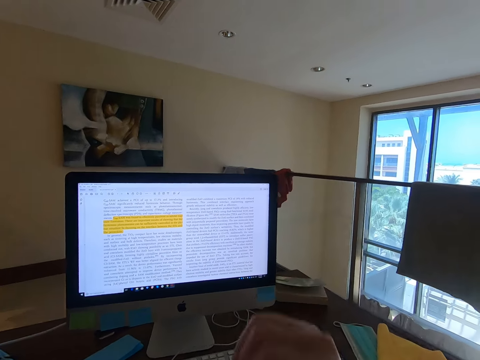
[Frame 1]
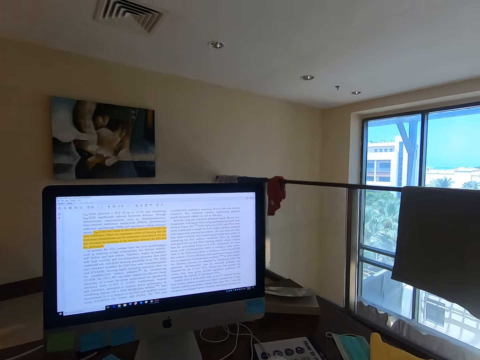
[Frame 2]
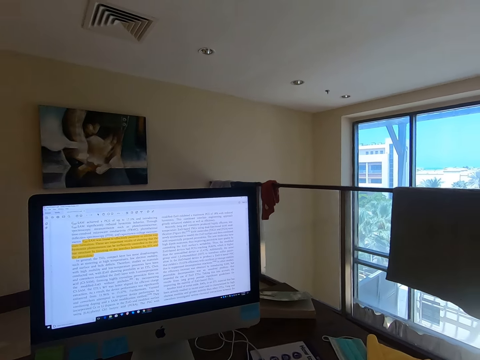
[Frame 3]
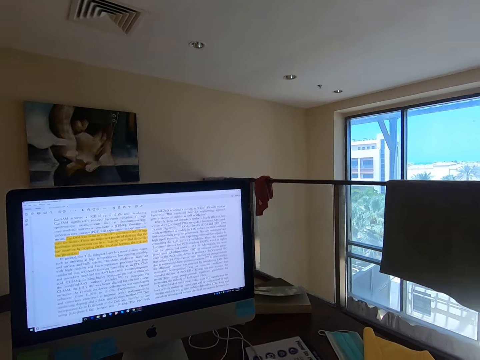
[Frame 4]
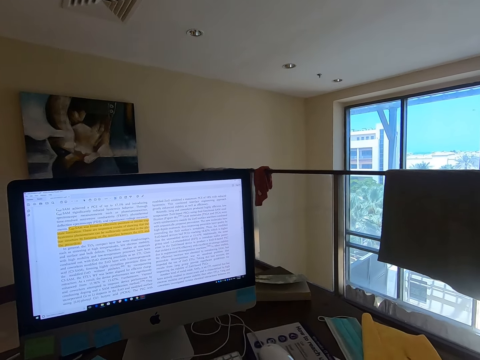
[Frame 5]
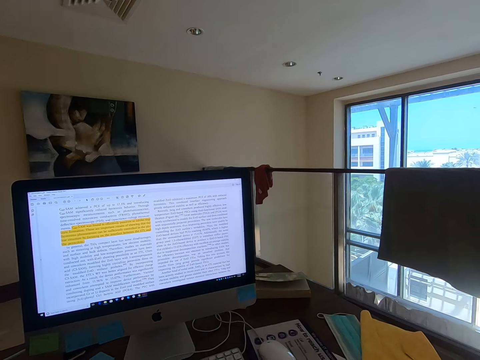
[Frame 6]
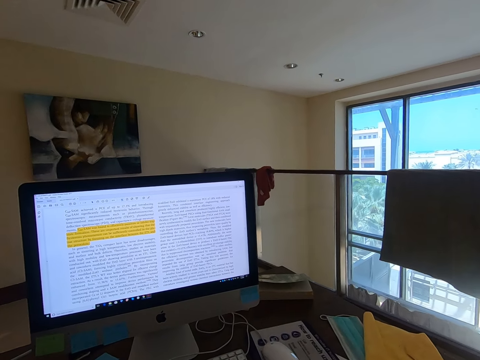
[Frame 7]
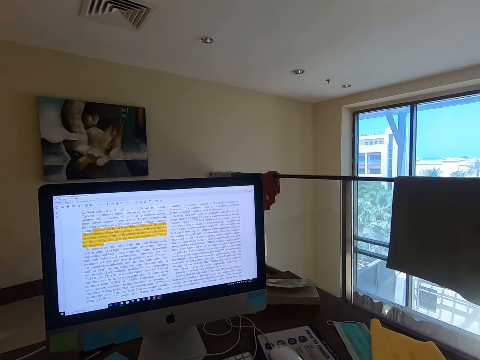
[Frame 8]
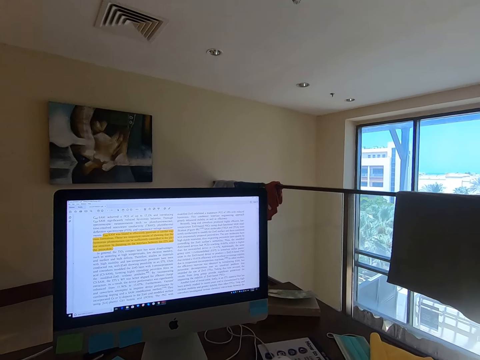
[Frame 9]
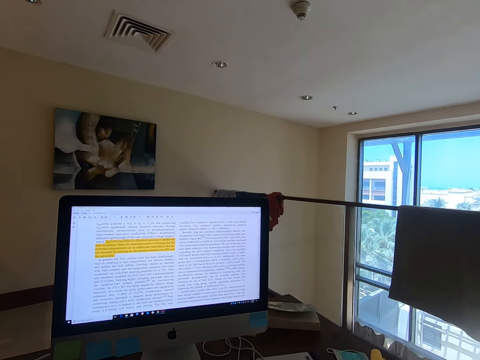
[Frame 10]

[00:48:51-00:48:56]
The camera wearer moves his hand away from the mouse.

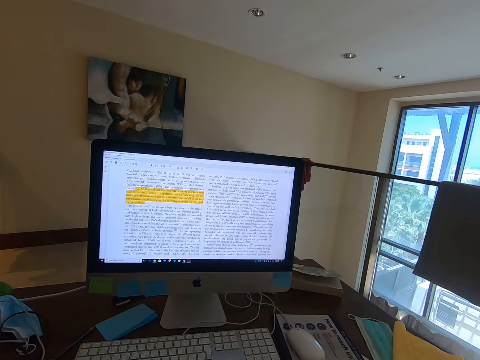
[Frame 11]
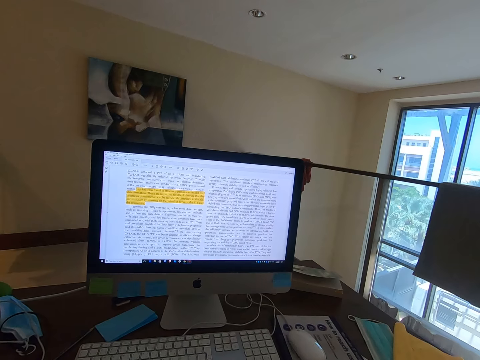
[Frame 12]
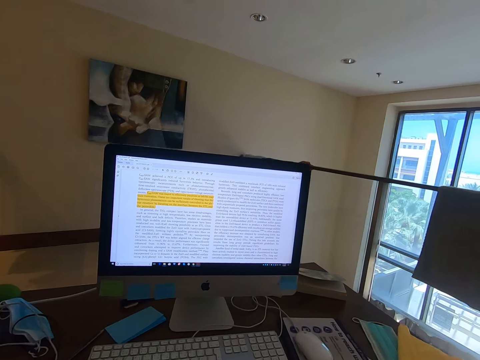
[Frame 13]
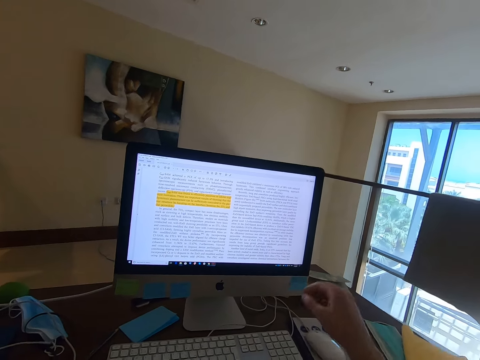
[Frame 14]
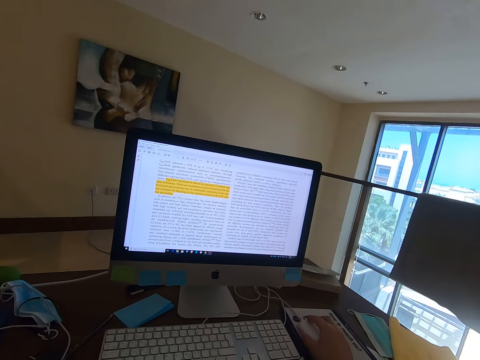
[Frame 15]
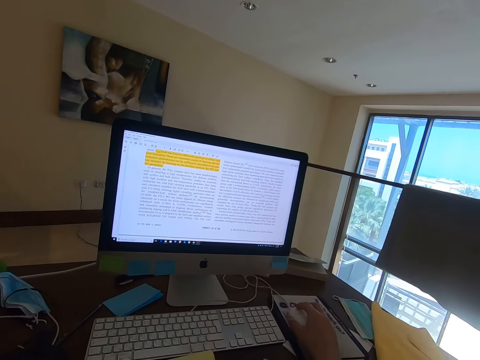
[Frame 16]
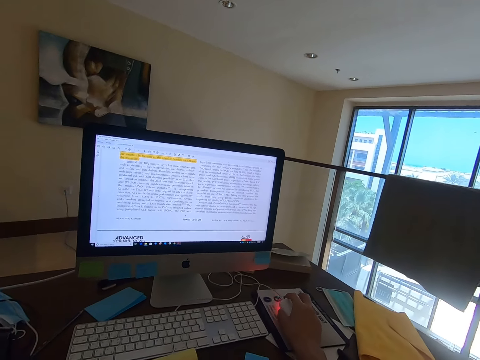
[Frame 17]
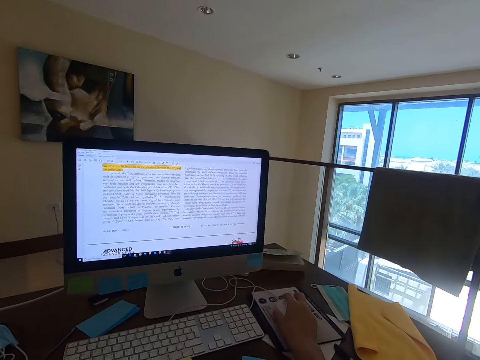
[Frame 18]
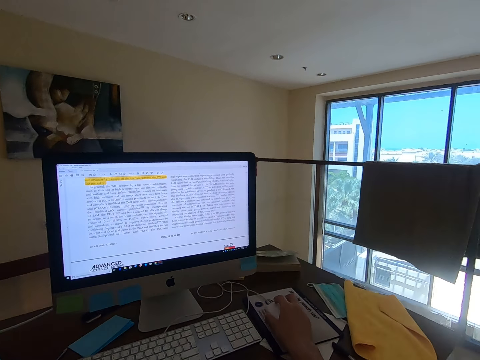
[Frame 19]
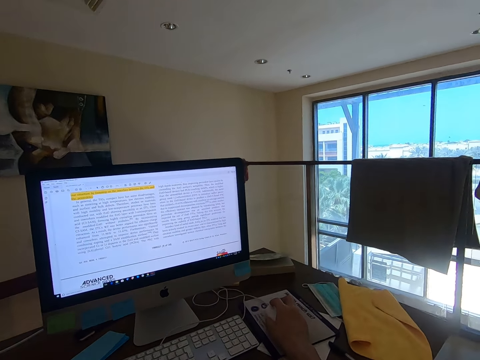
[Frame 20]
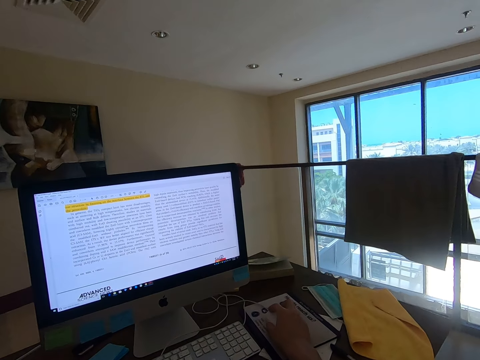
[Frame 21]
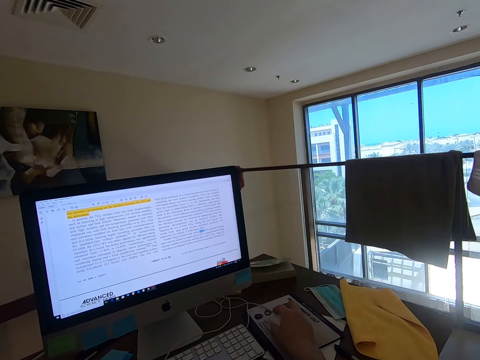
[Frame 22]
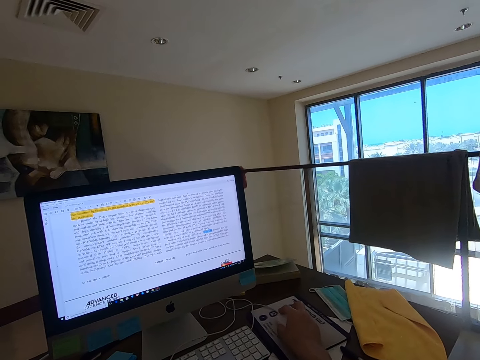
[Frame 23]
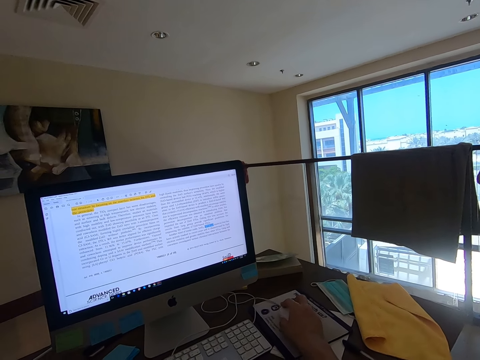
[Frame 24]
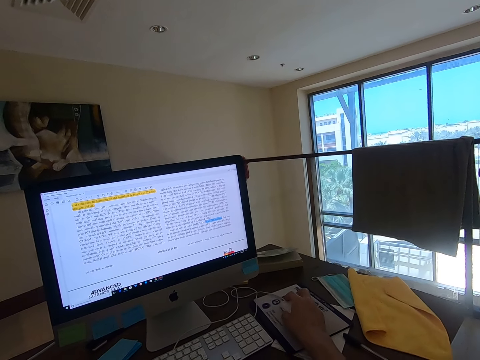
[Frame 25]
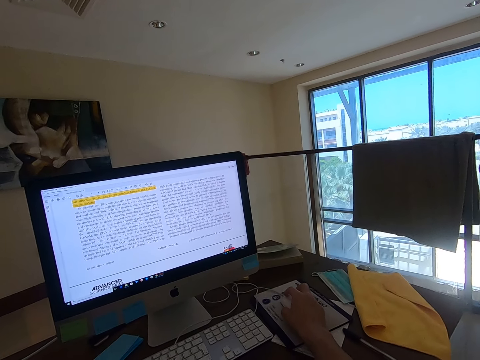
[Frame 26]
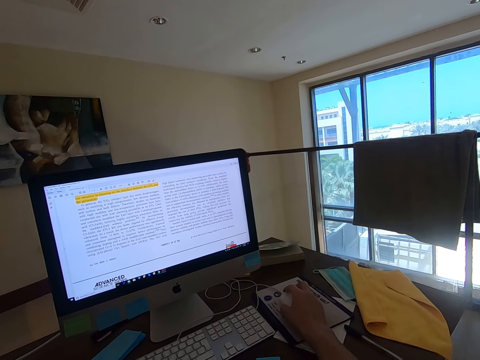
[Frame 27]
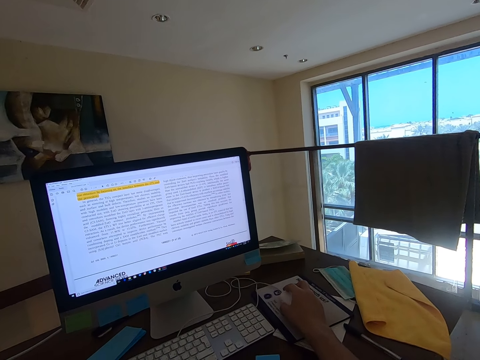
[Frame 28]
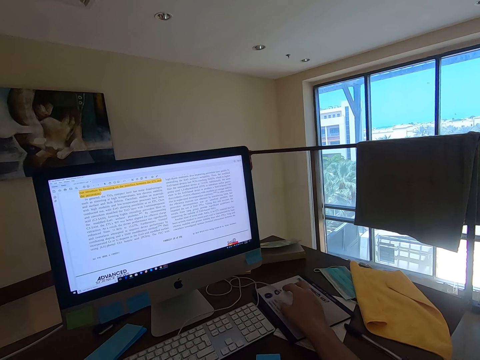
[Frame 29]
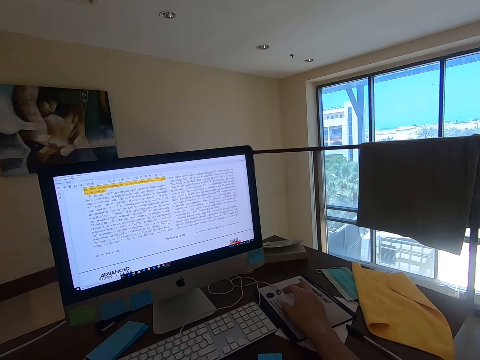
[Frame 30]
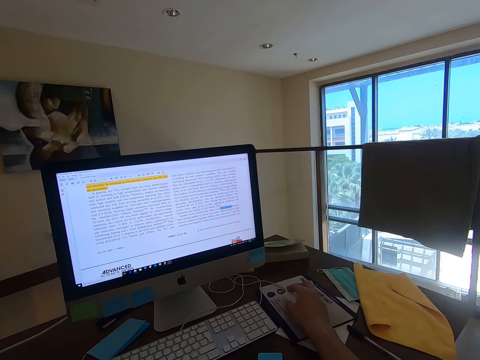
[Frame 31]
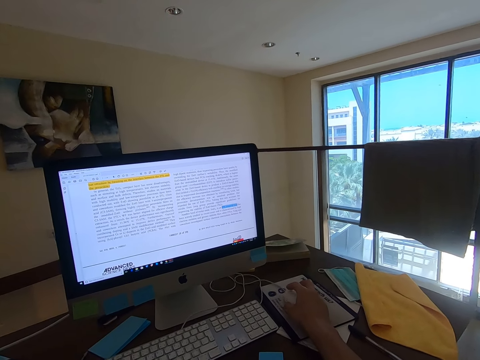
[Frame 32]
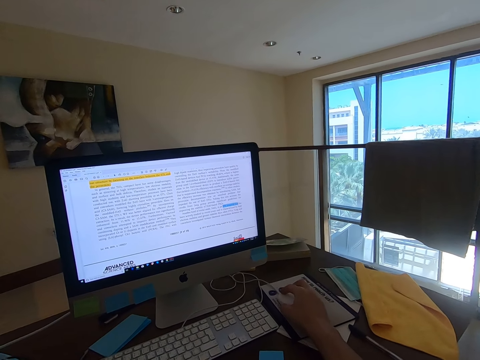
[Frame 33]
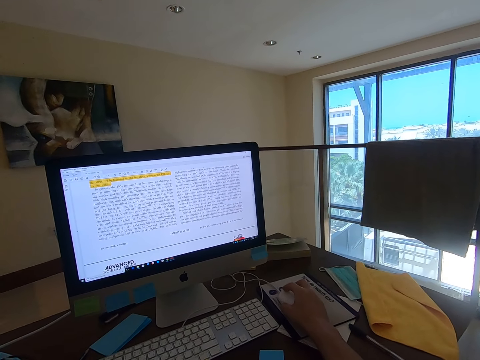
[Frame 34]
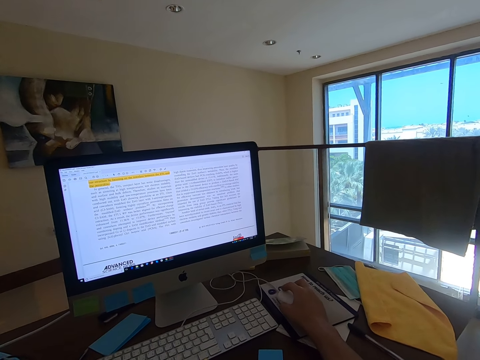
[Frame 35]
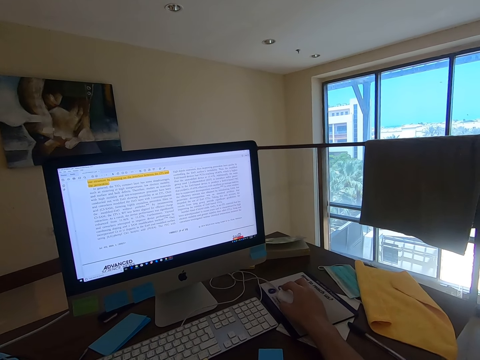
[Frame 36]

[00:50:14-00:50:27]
The camera wearer picks up a mouse. They scroll on the mouse and read an article in the computer.

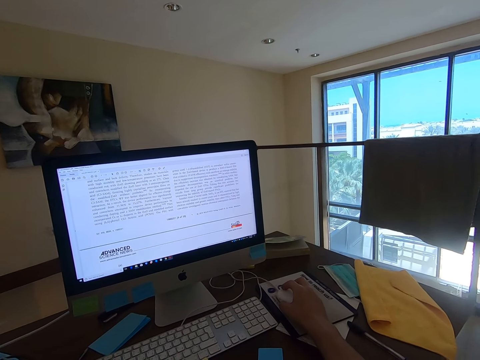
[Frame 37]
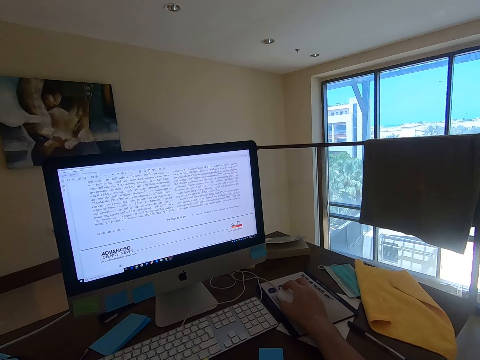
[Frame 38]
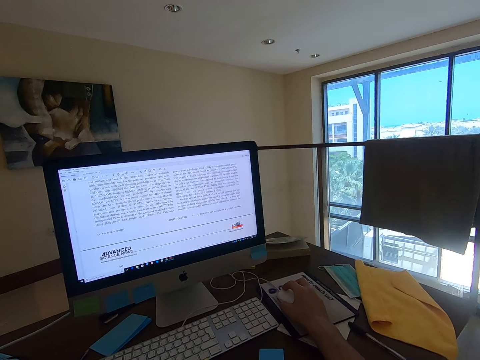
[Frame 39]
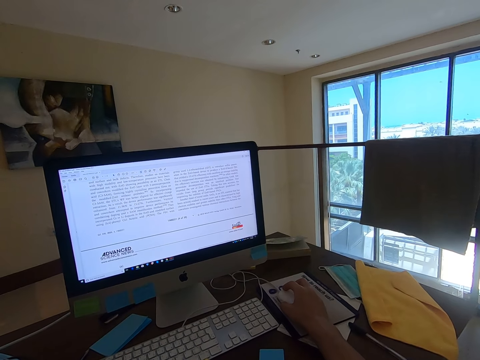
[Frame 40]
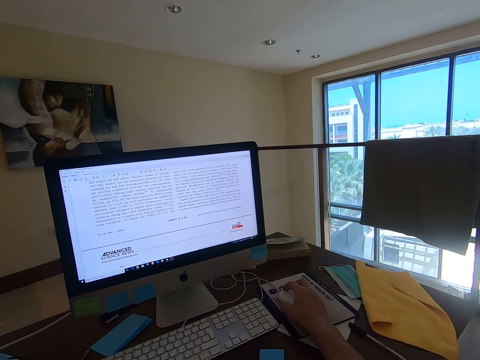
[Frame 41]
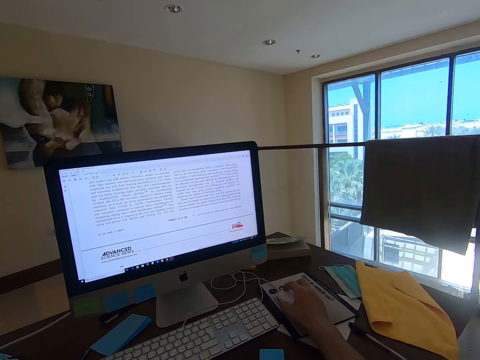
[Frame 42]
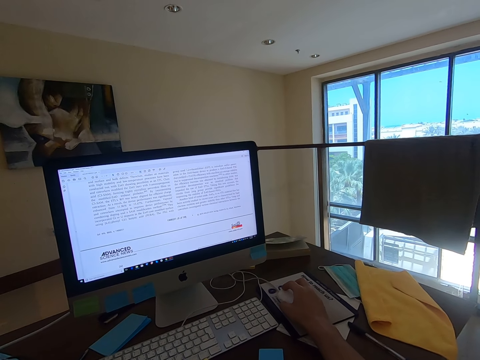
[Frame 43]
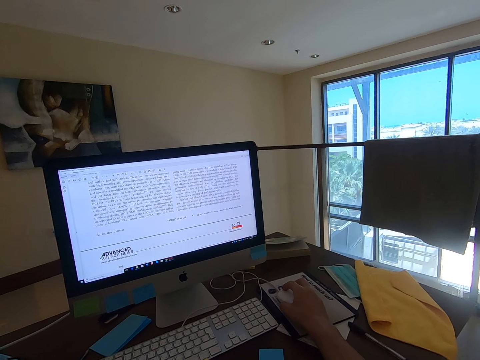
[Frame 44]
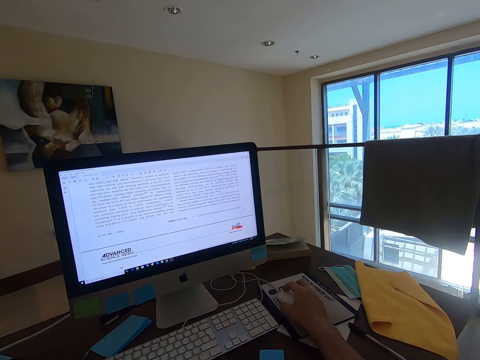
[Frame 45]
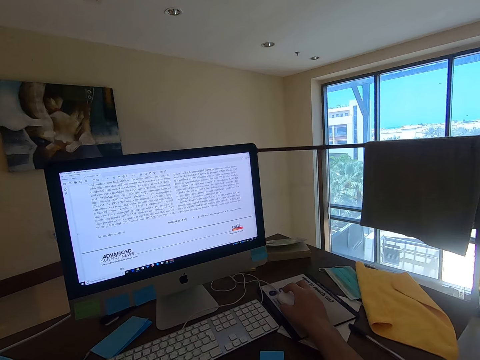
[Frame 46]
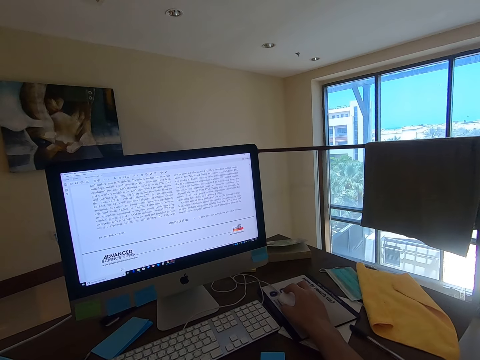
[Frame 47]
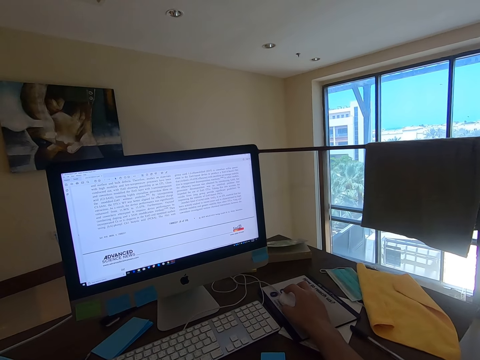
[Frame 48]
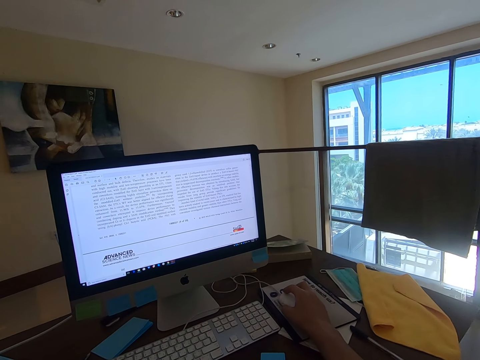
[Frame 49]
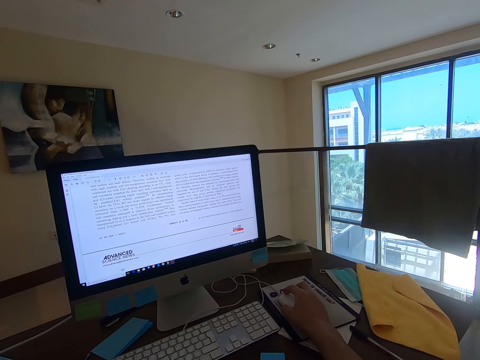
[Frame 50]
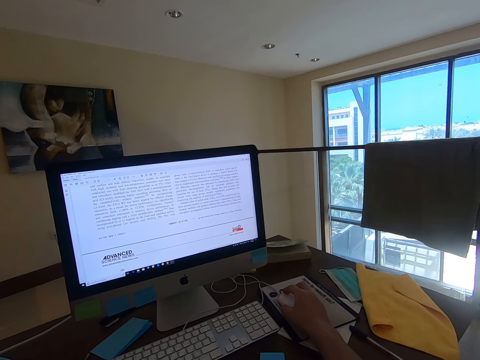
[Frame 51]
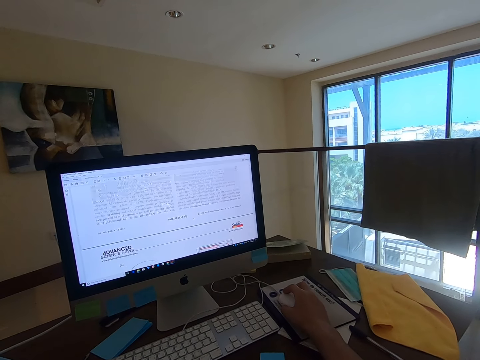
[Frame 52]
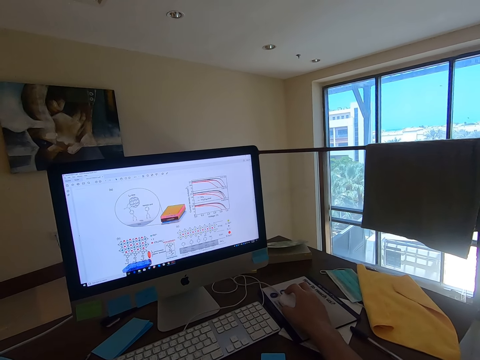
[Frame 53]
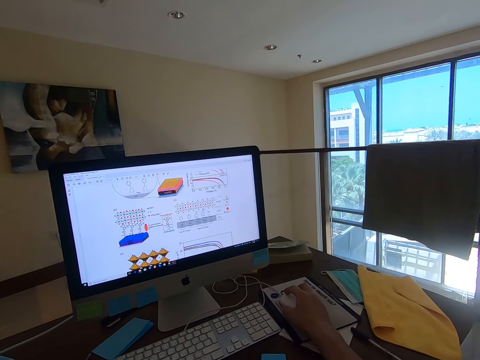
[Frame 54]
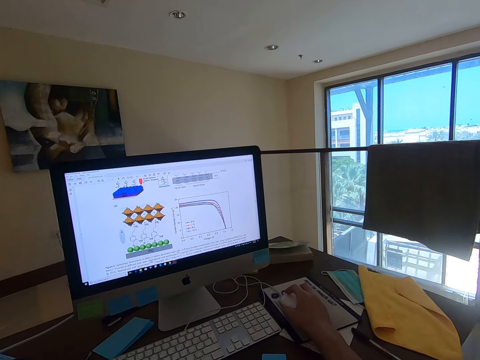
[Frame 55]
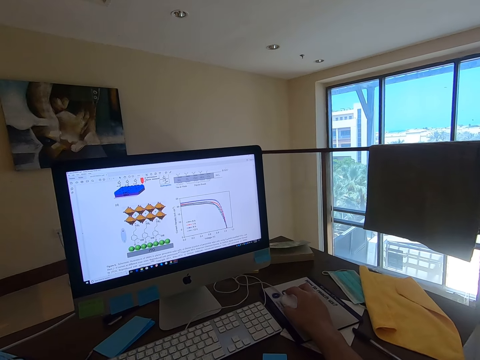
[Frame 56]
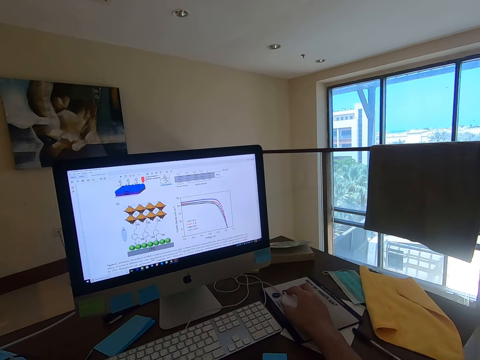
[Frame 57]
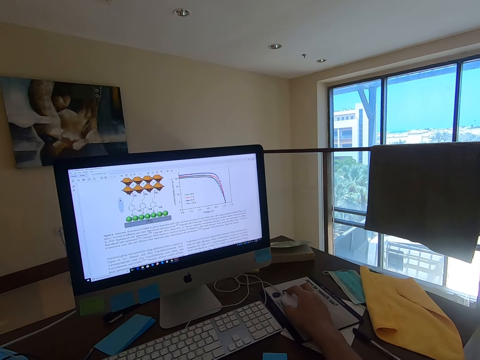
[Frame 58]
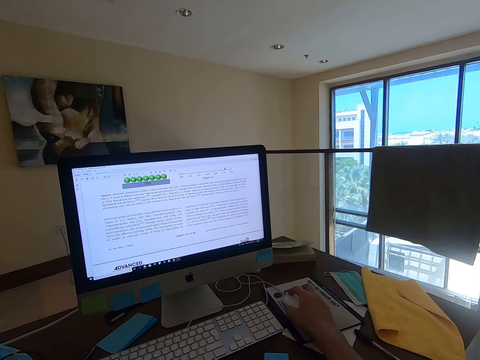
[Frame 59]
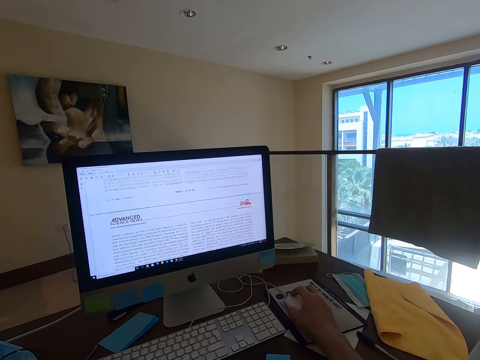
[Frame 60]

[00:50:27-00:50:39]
The camera wearer scrolls the article in the computer.
